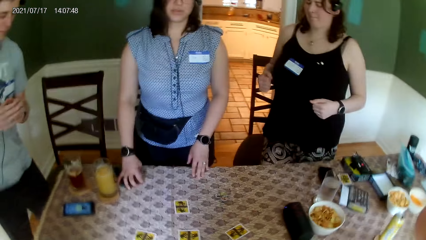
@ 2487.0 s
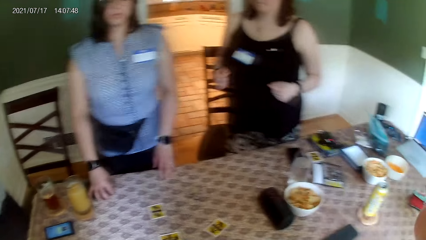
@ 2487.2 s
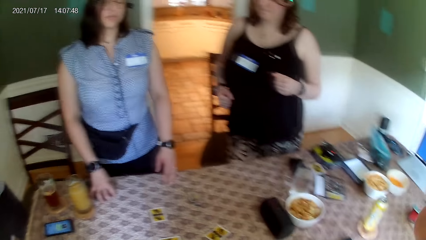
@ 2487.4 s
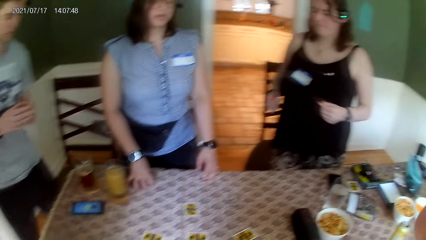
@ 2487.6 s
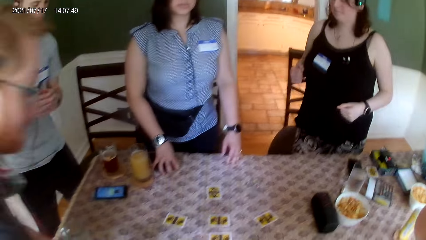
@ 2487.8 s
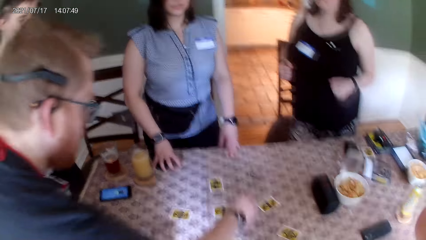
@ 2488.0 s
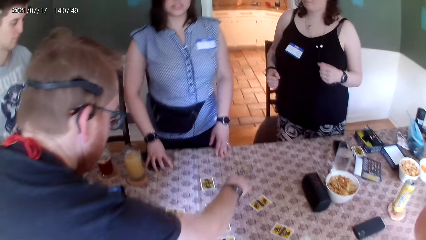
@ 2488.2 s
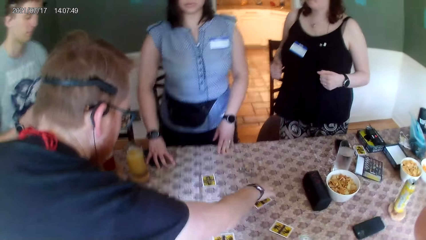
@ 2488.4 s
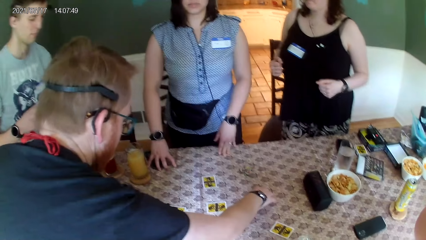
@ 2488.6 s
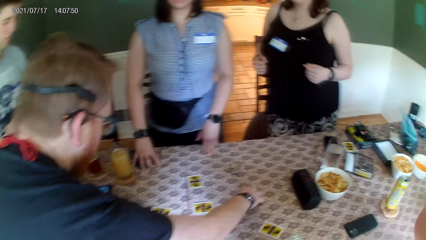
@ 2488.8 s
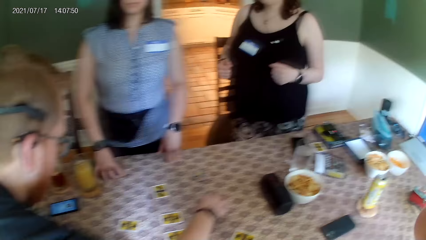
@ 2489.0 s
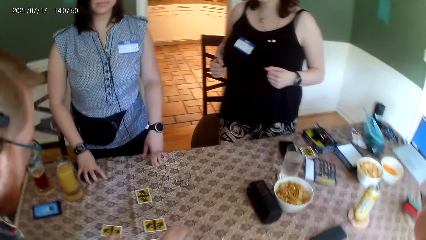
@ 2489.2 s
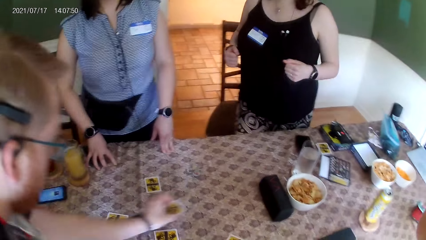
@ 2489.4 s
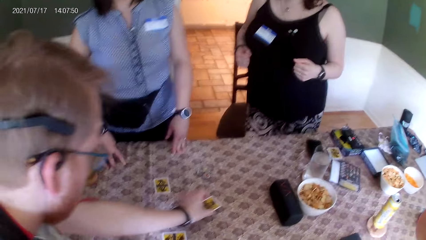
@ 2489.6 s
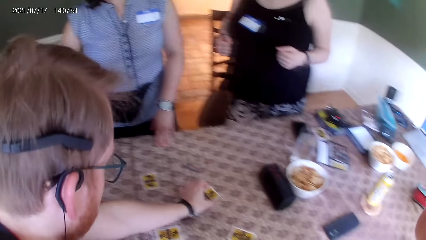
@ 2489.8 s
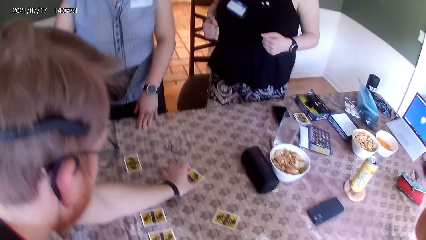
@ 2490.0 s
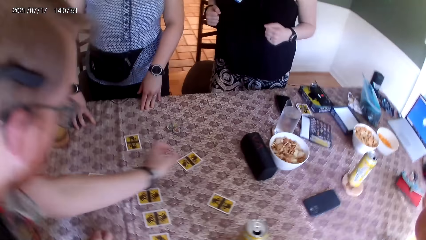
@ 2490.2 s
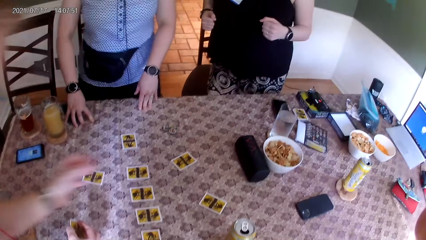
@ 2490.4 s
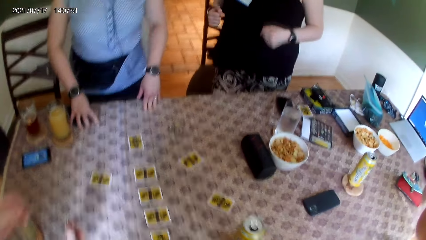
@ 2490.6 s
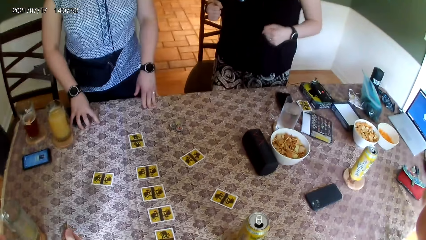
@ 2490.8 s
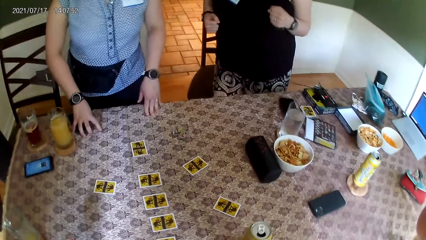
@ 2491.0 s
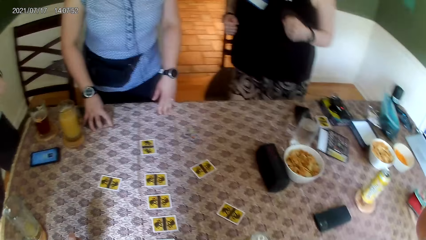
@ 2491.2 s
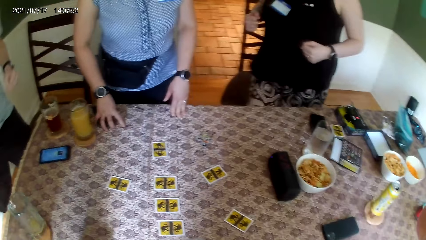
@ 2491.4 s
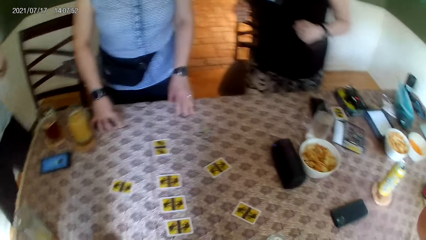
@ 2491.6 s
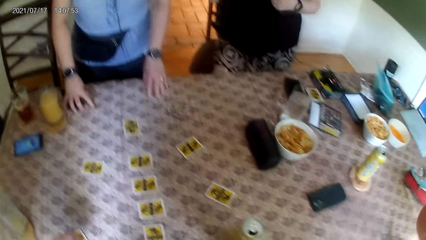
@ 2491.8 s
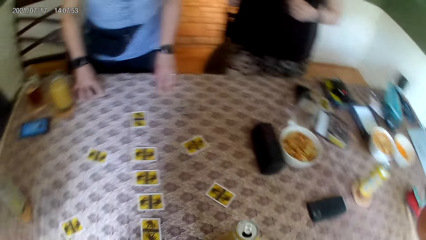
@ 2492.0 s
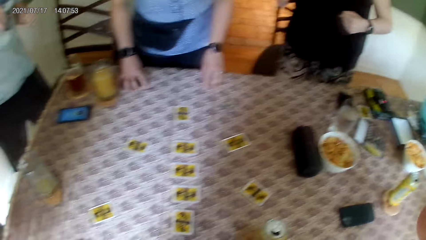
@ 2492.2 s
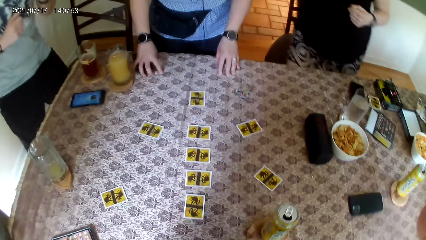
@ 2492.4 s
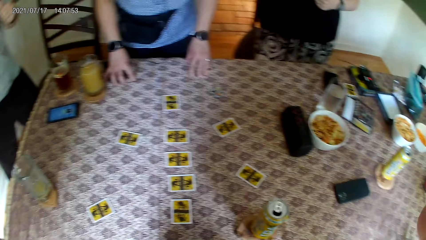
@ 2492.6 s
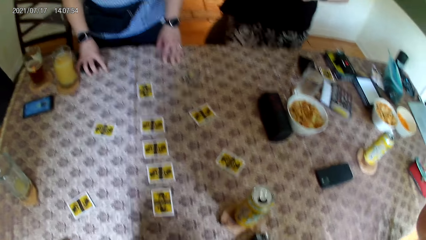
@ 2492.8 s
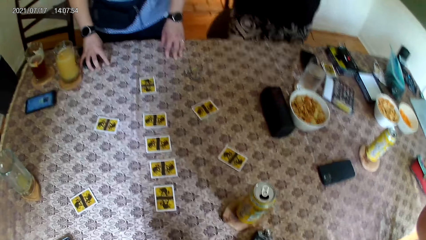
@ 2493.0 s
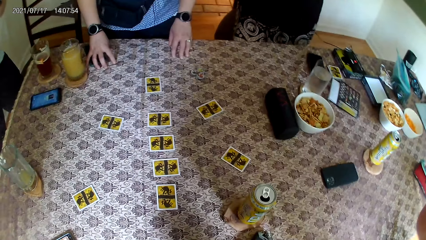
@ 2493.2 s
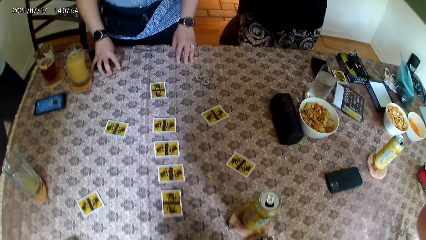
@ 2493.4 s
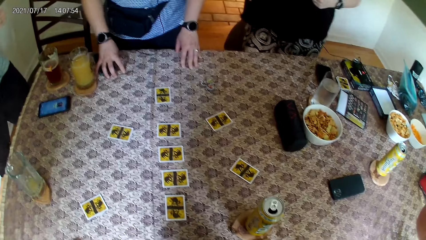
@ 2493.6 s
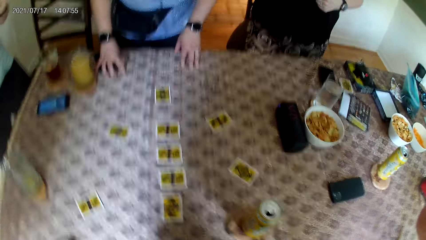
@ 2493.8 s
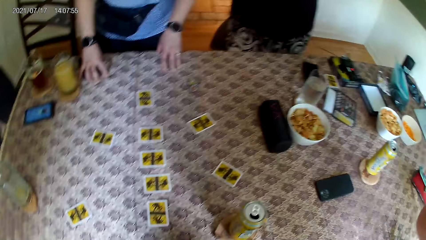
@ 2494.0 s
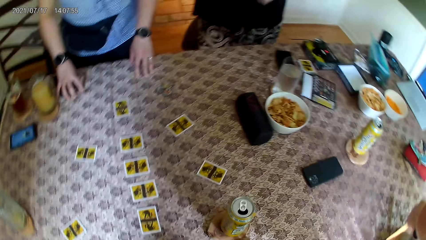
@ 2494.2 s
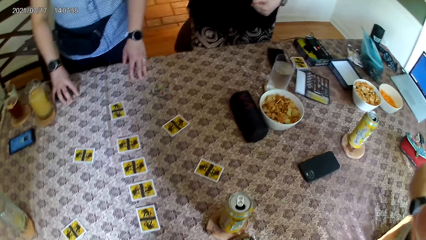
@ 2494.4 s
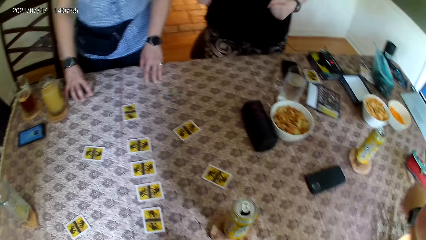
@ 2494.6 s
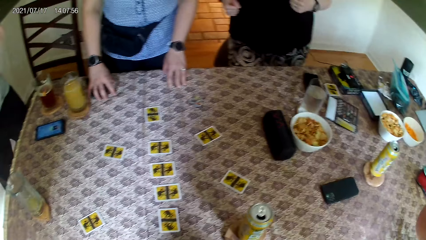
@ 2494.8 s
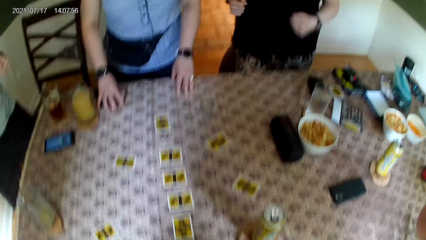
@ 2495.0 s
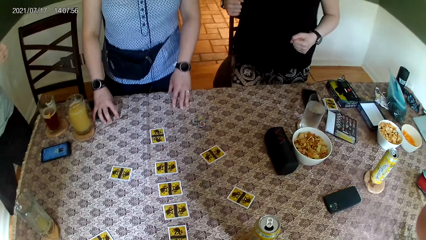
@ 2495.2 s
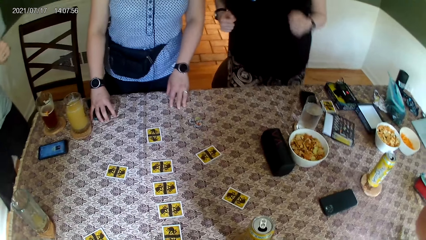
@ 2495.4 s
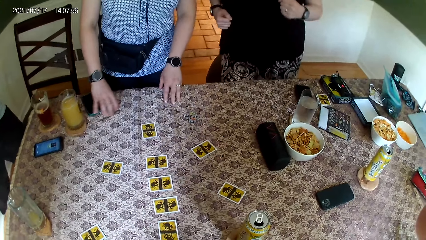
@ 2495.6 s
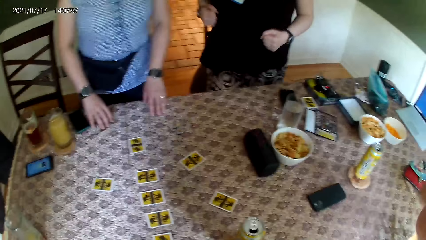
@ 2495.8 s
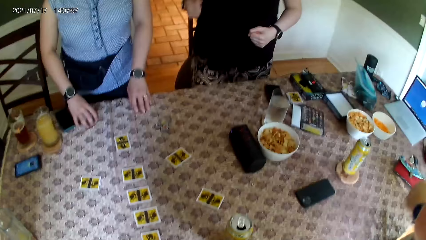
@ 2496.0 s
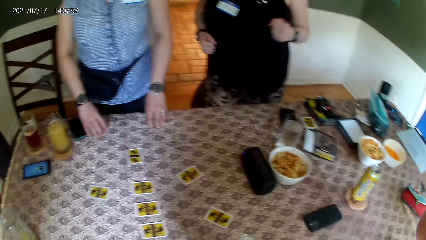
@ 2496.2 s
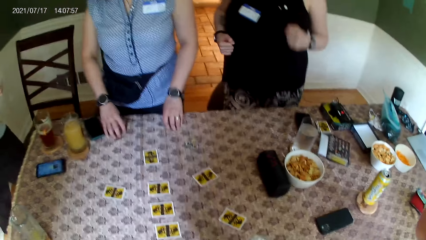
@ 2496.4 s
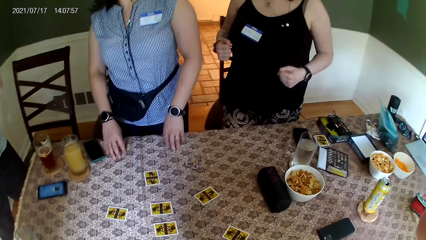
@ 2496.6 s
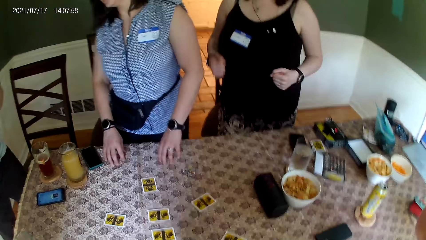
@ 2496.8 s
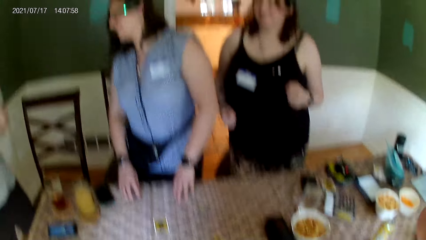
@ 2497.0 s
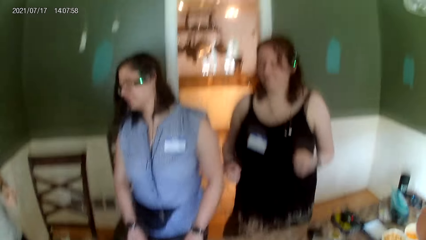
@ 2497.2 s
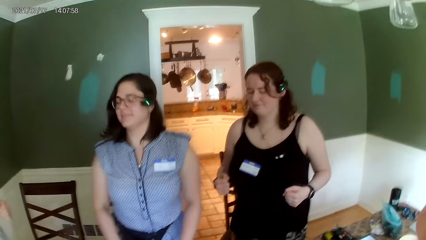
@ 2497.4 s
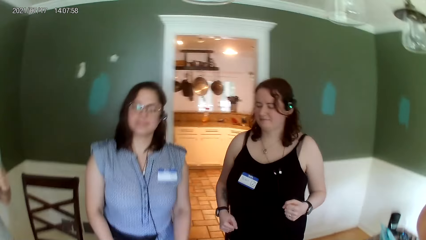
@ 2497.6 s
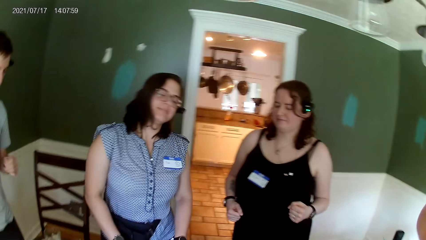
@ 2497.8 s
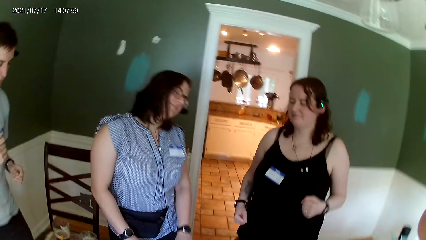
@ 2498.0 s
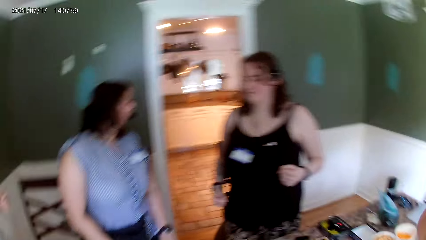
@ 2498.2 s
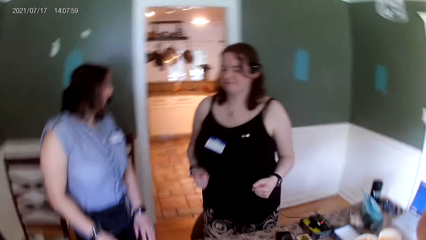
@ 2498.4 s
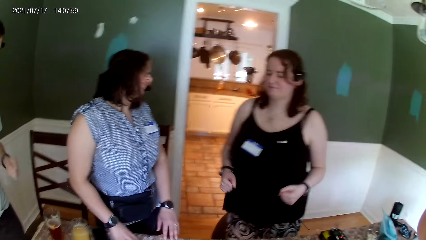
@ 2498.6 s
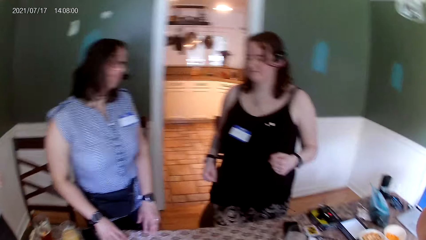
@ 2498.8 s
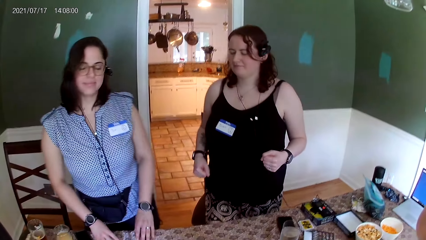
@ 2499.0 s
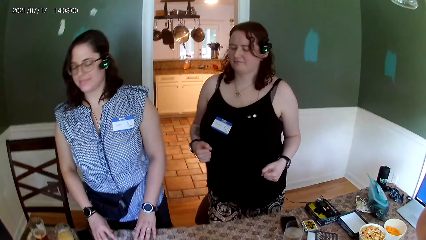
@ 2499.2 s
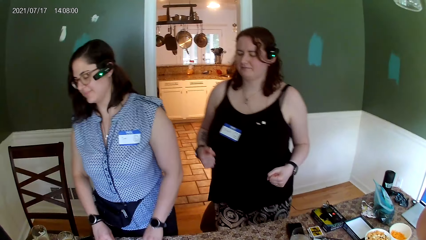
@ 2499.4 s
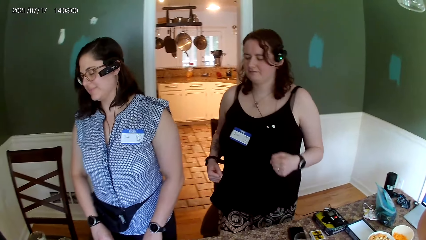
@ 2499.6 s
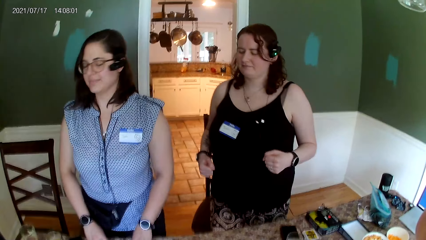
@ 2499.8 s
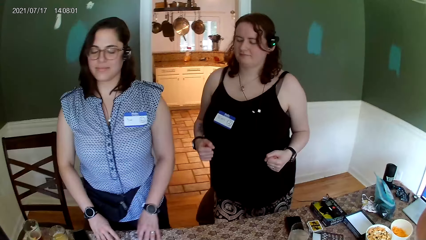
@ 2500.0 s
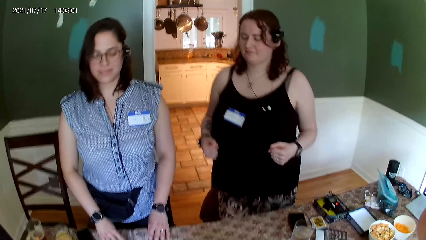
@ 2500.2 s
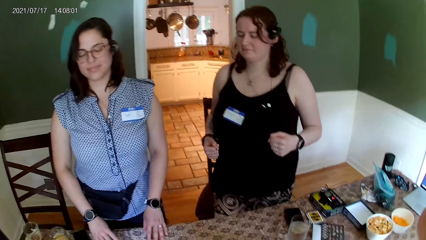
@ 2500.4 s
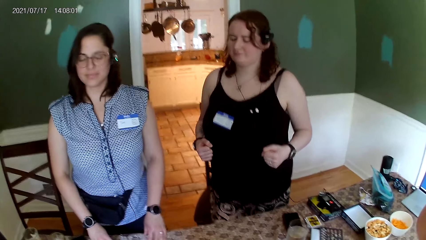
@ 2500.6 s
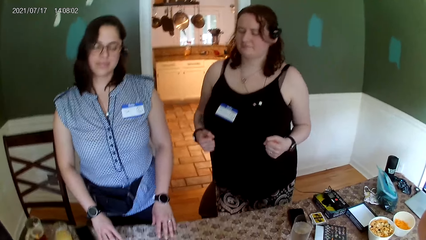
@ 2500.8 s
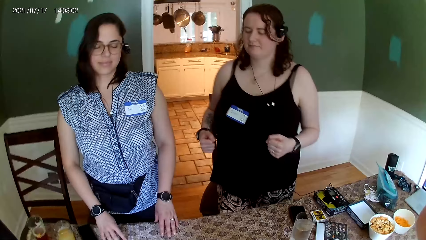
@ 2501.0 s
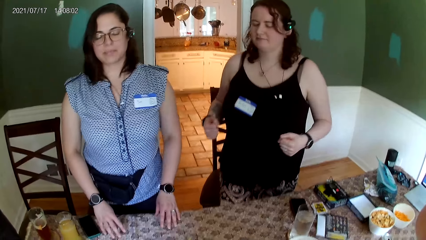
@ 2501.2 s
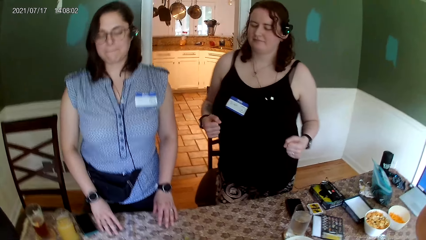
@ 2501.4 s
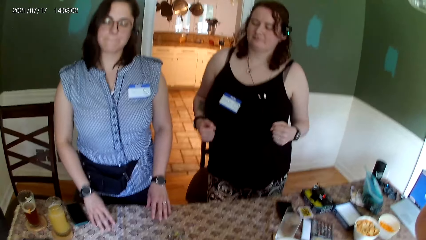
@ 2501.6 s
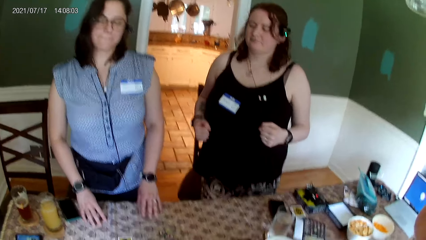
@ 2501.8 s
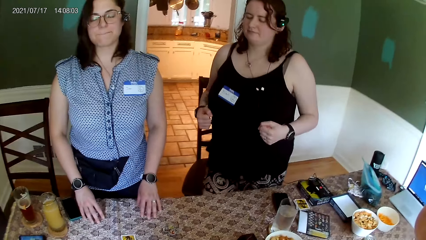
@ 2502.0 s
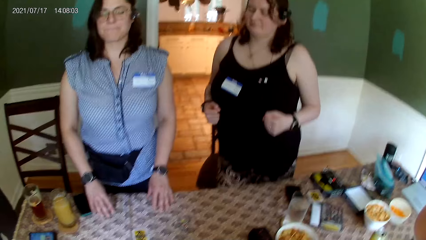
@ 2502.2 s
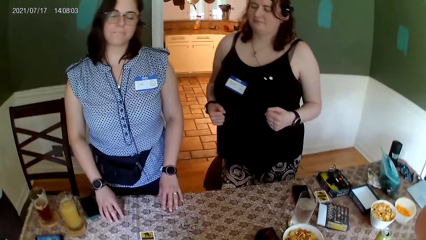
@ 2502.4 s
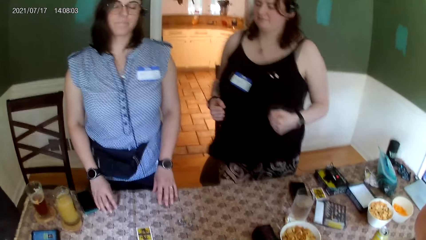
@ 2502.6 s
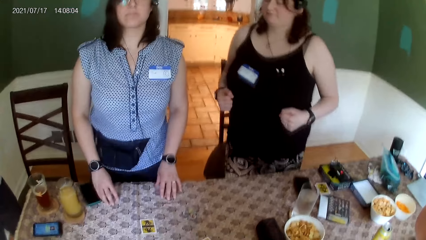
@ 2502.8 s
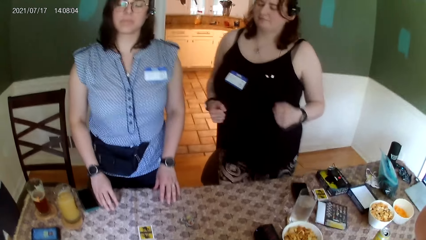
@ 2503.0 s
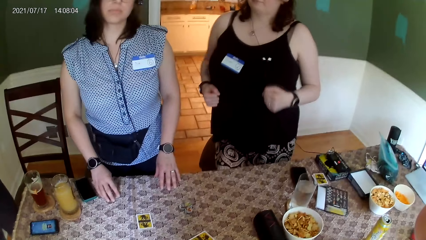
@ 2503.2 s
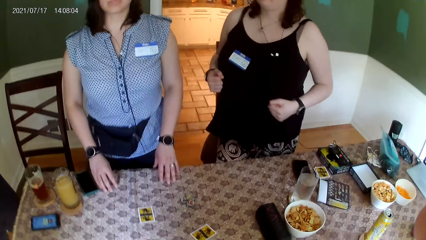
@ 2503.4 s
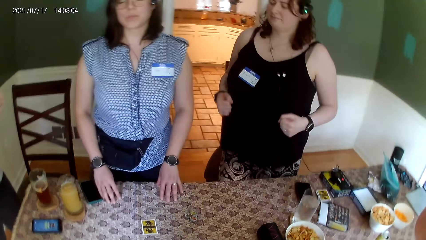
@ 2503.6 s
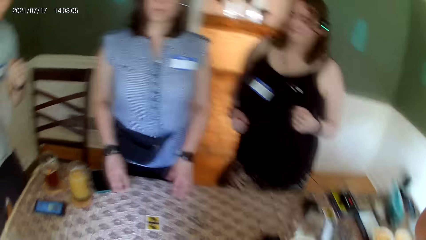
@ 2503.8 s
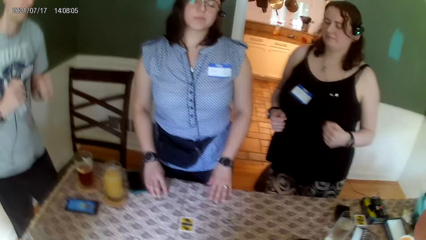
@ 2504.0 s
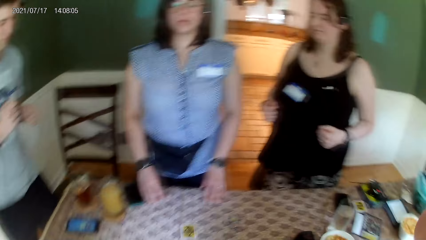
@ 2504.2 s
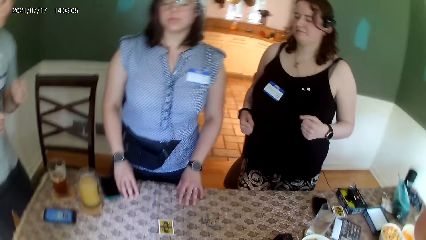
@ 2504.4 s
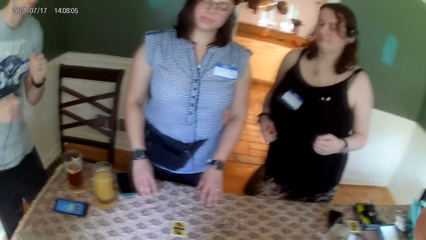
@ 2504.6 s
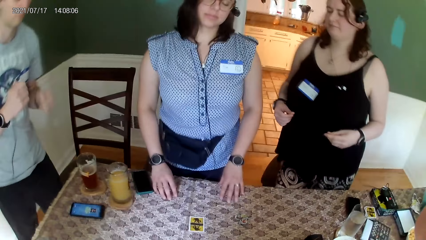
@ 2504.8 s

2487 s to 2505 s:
A man picks a card from the table with his right hand. The man drops the card on the table with his left hand. The man drops the card on the table with his right hand.
